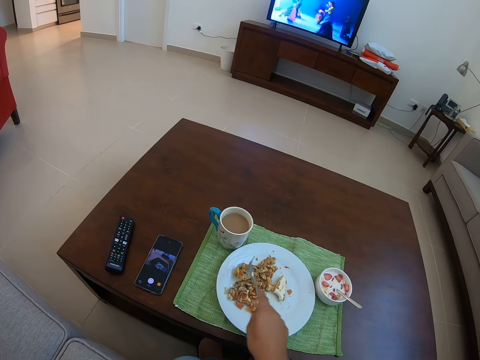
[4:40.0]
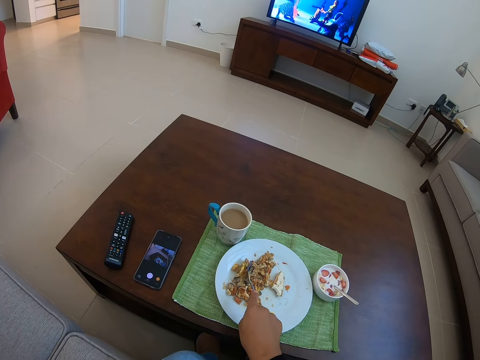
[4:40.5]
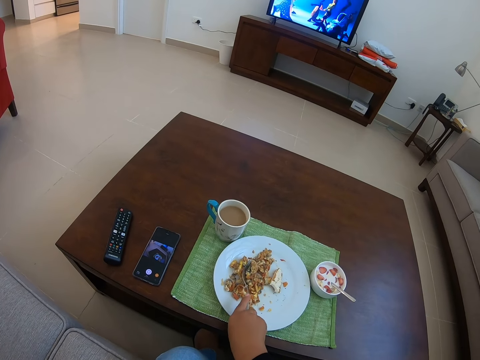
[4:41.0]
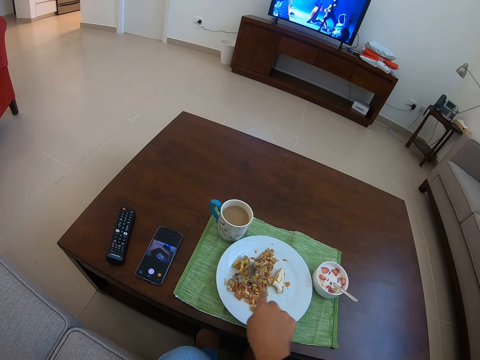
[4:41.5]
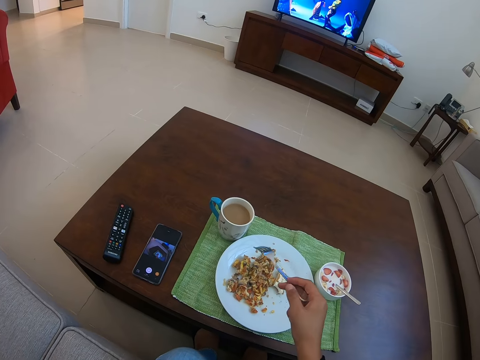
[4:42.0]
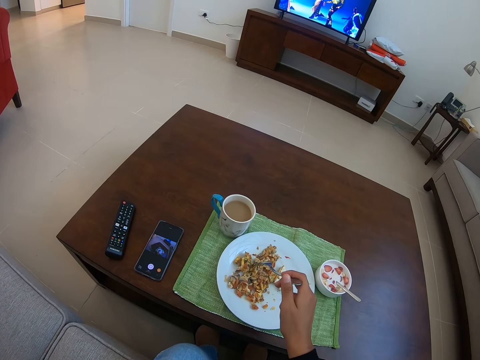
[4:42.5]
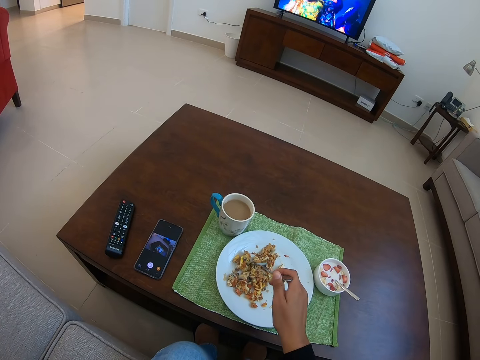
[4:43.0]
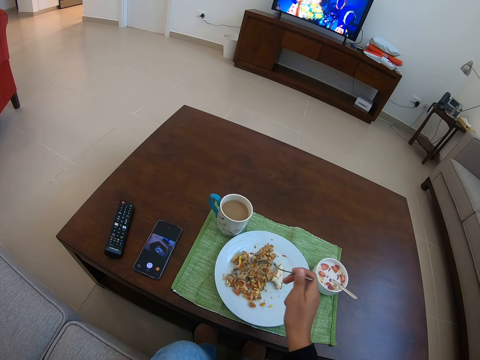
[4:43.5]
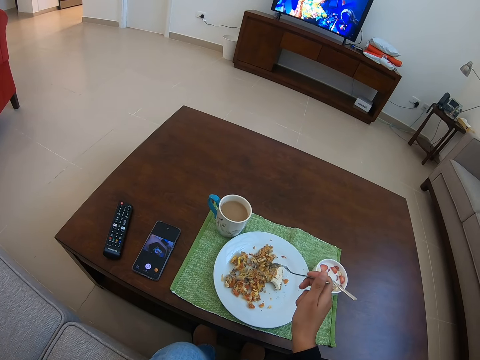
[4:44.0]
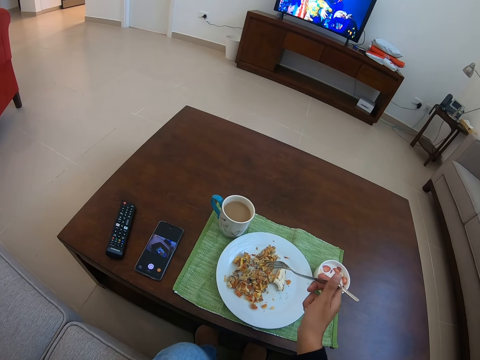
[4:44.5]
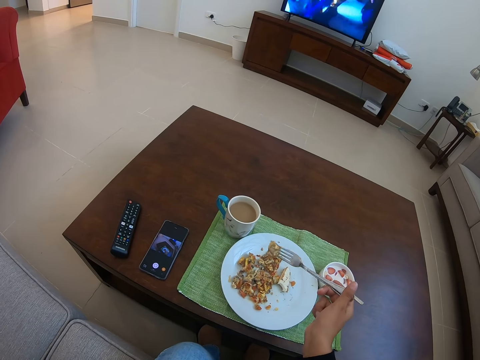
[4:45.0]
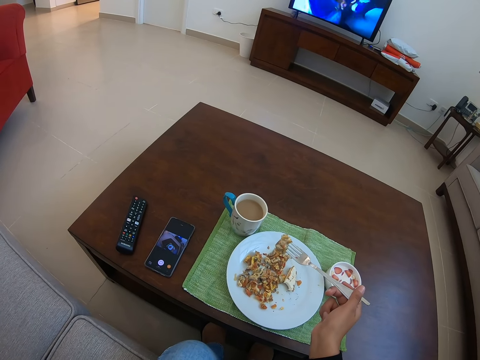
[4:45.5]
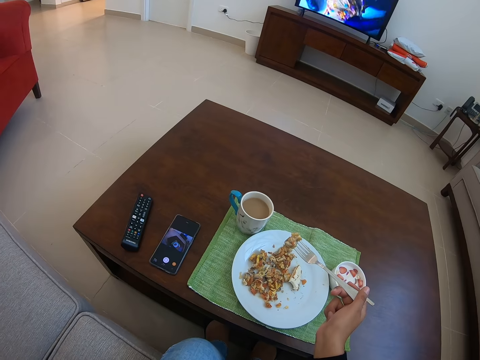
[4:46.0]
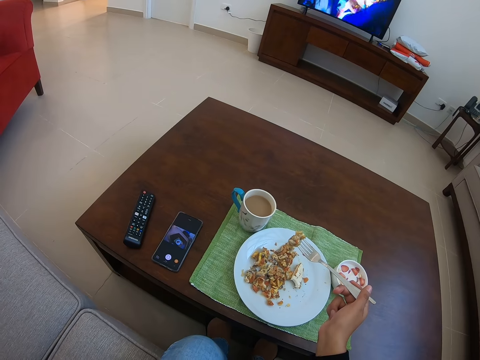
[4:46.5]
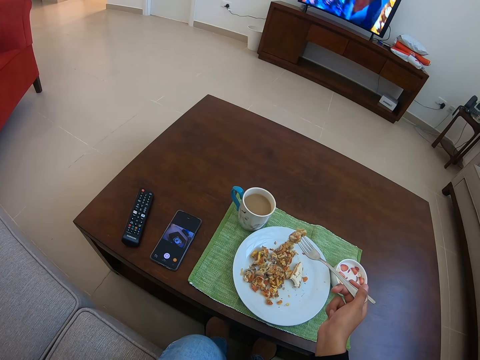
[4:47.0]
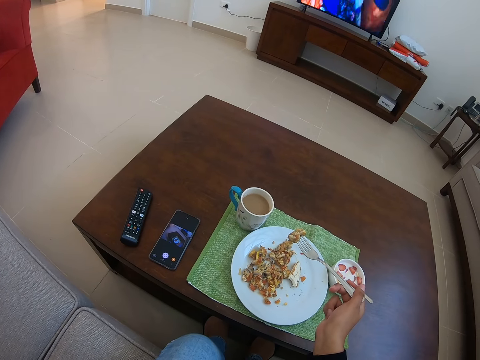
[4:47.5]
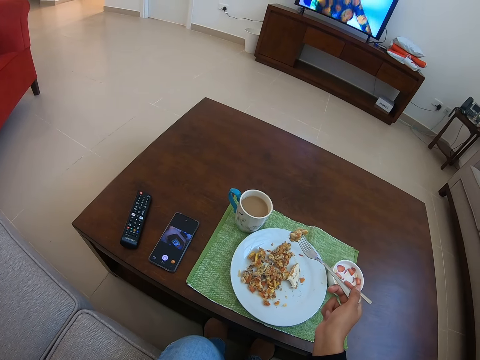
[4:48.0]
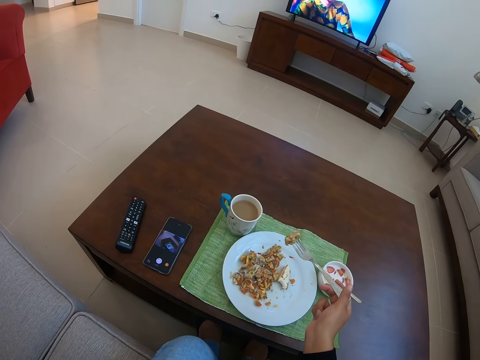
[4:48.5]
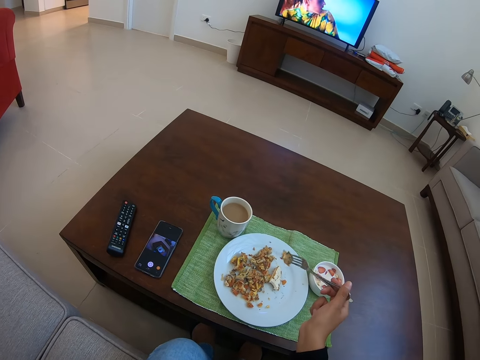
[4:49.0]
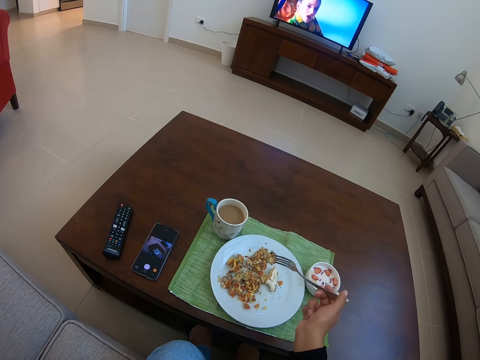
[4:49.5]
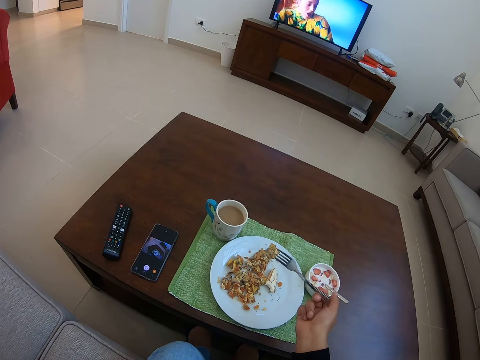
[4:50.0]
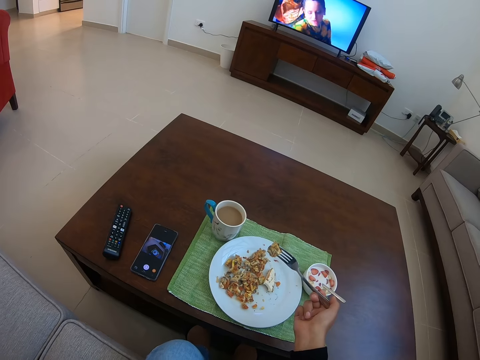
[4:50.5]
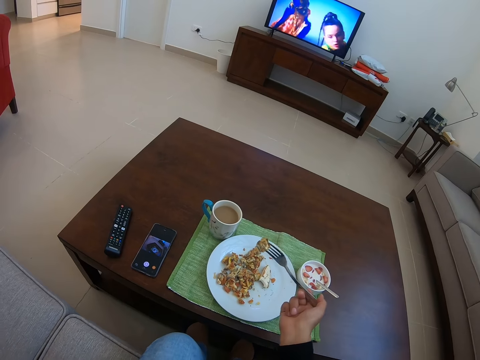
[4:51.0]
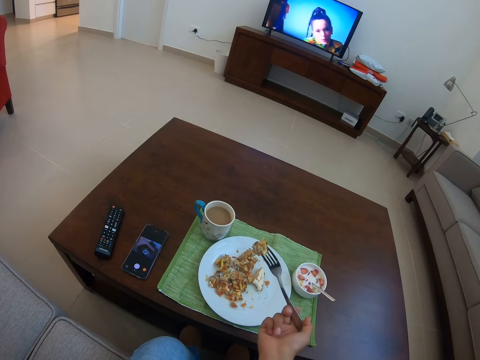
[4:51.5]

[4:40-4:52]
The camera wearer picks food from the plate with a fork.

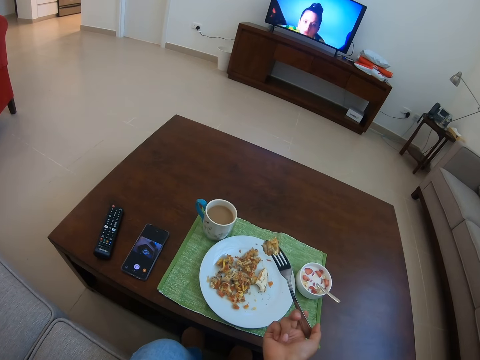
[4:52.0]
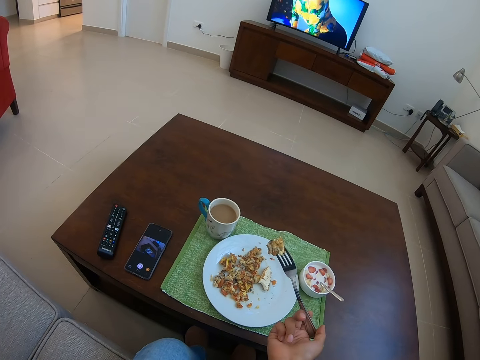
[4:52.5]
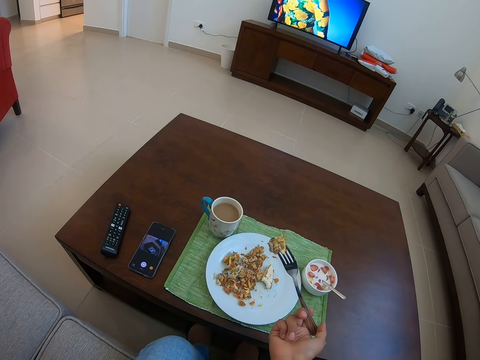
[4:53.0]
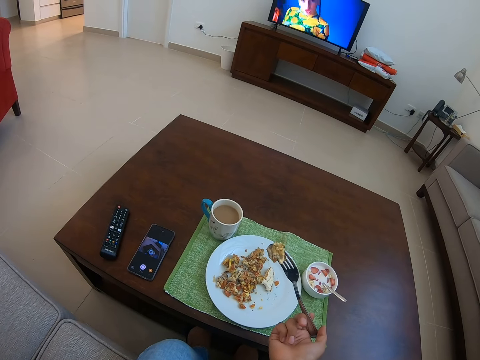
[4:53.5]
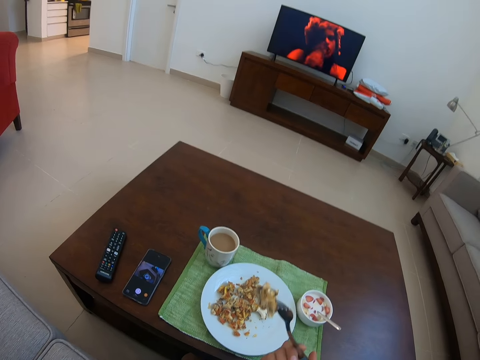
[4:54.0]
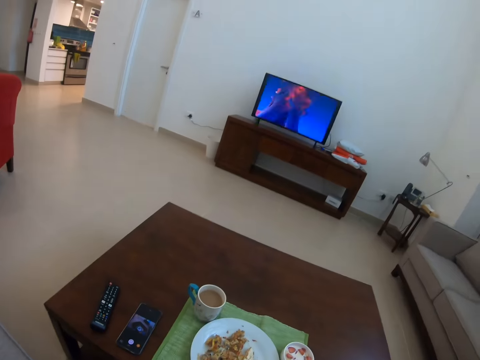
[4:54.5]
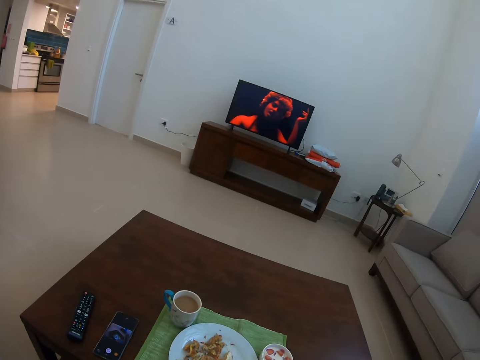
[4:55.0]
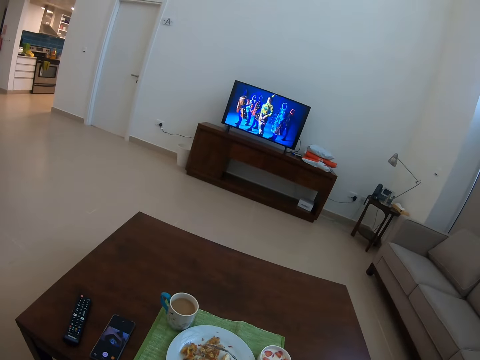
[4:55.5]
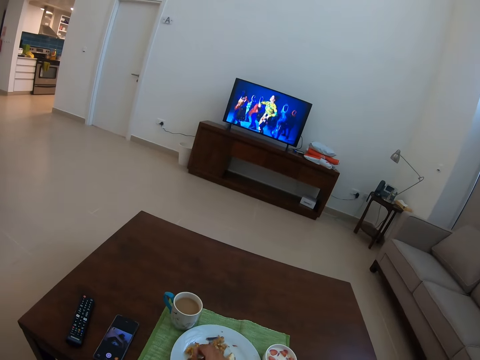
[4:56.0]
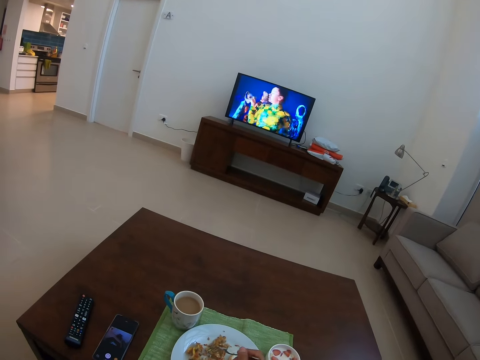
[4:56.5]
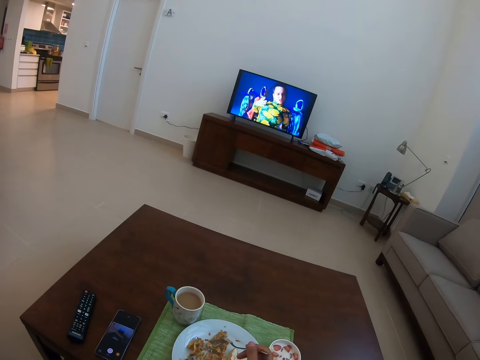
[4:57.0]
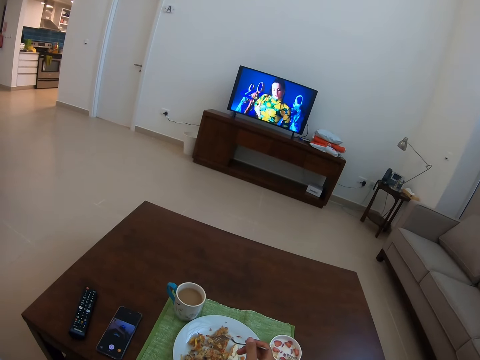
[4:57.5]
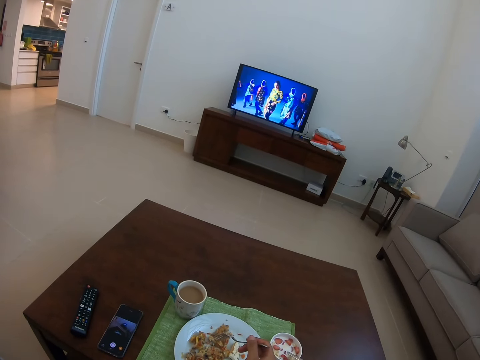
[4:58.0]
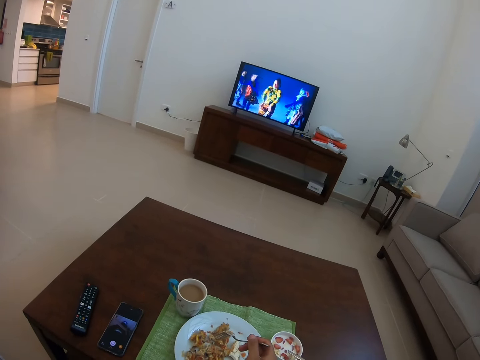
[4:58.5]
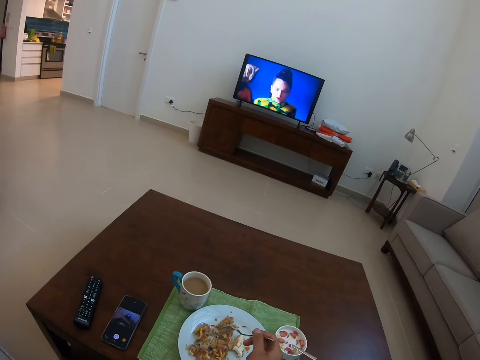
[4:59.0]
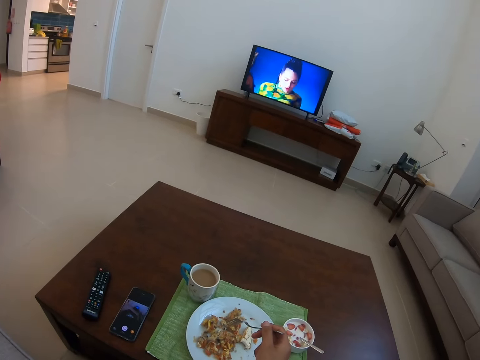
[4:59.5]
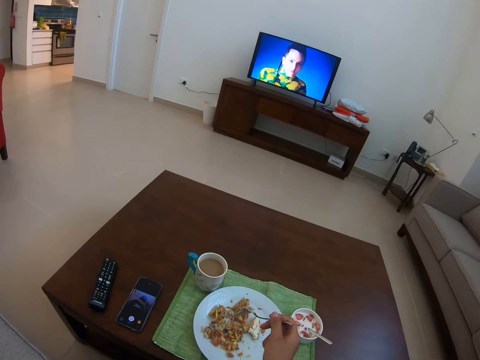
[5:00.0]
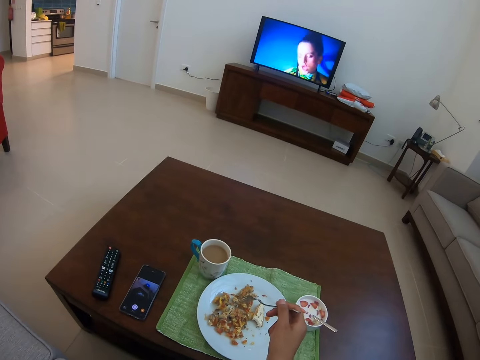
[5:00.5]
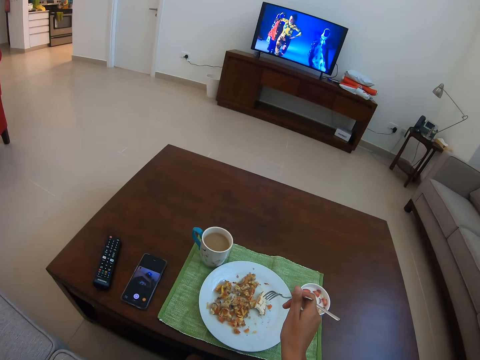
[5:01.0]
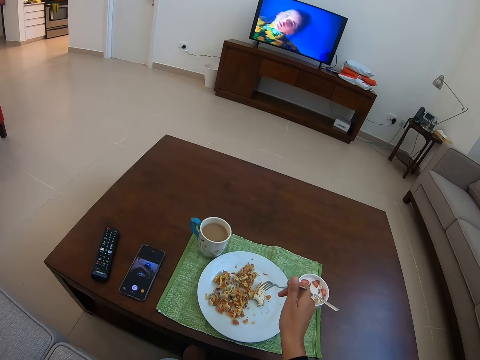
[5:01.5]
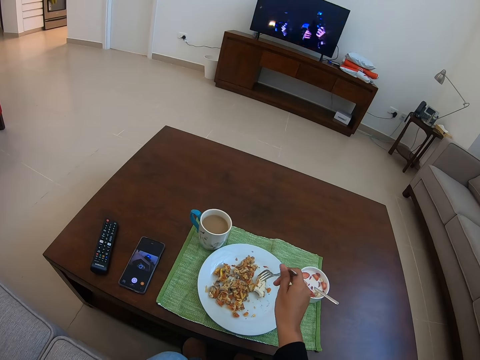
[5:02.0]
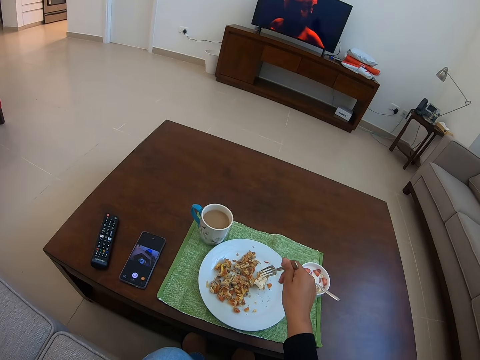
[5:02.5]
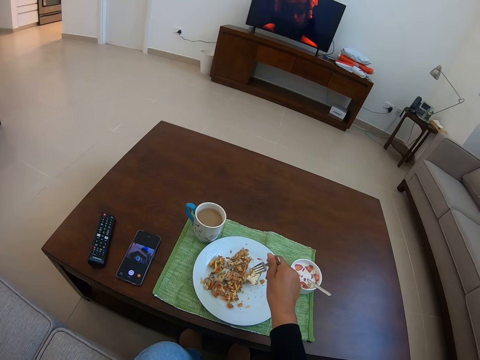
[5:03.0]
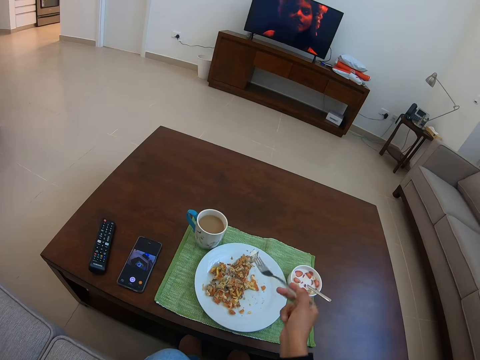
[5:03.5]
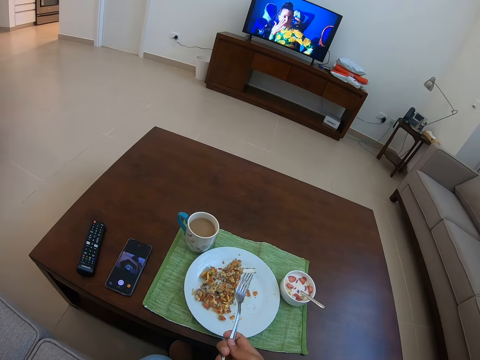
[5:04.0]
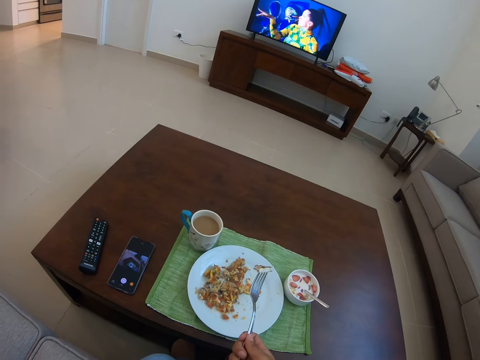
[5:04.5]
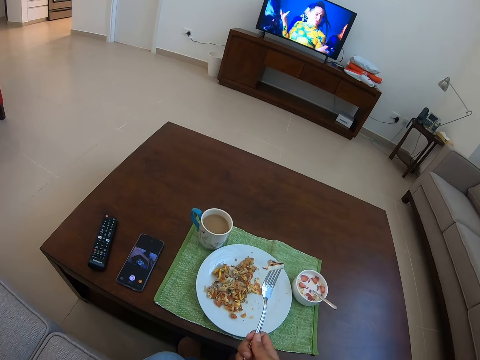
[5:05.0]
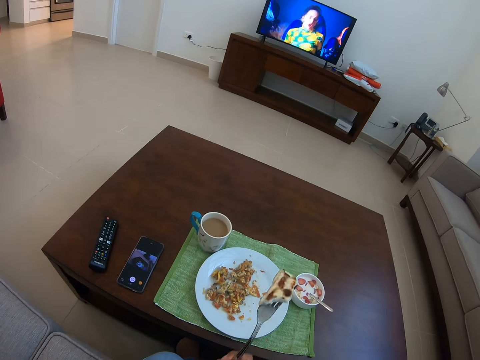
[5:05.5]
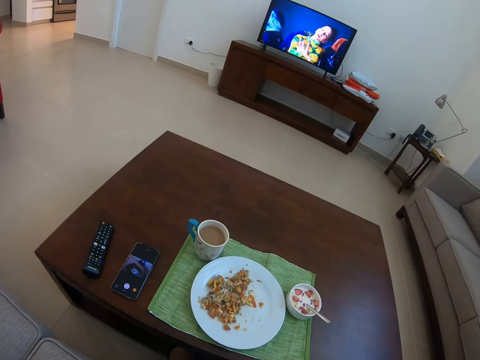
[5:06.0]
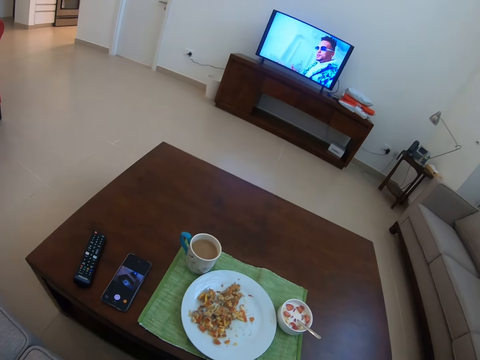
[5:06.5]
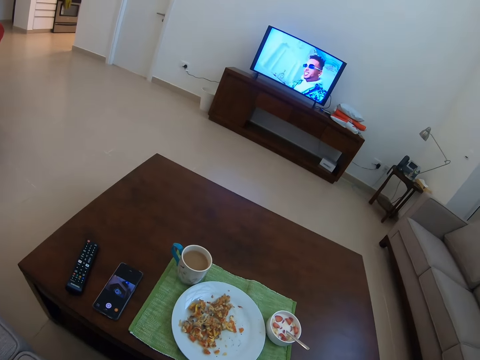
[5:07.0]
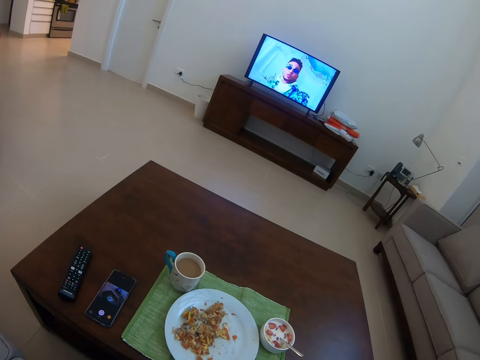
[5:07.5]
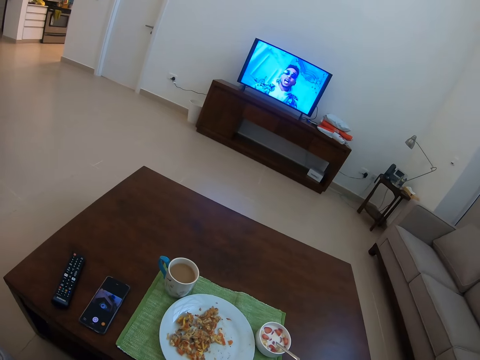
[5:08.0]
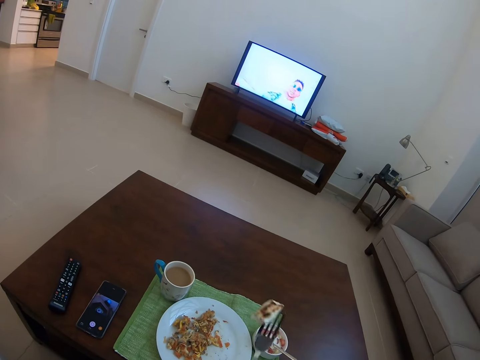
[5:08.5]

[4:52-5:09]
The camera wearer eats food from the plate. They pick food from the plate with the fork. They pick food from the plate again. They eat food from the plate.
